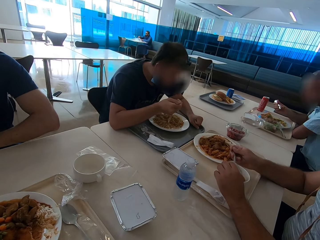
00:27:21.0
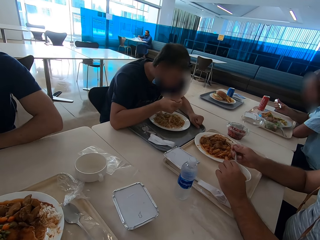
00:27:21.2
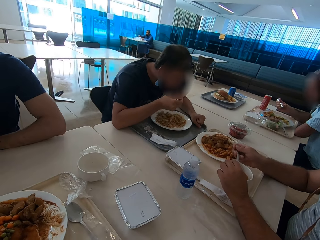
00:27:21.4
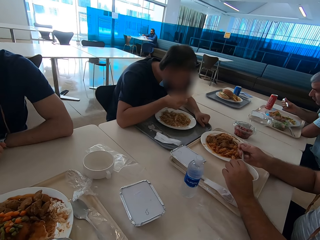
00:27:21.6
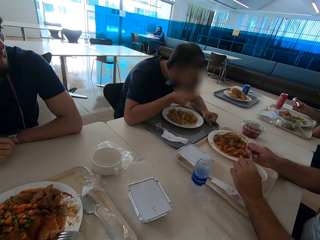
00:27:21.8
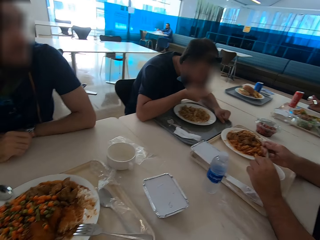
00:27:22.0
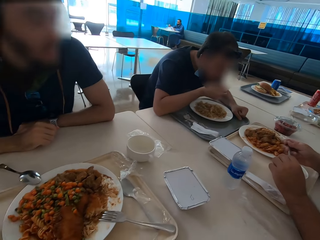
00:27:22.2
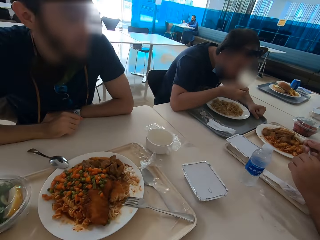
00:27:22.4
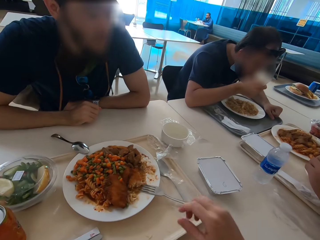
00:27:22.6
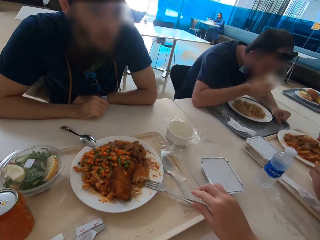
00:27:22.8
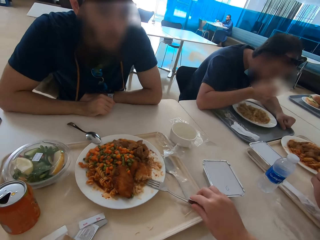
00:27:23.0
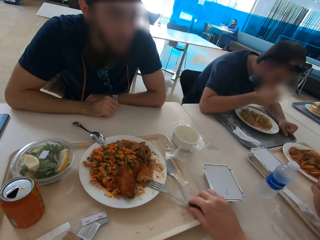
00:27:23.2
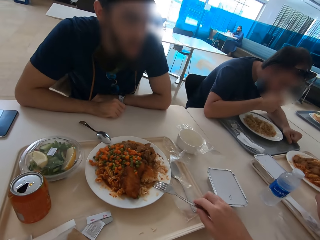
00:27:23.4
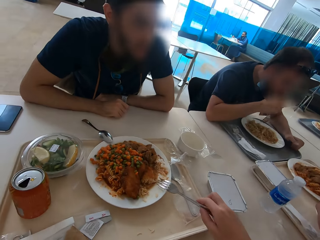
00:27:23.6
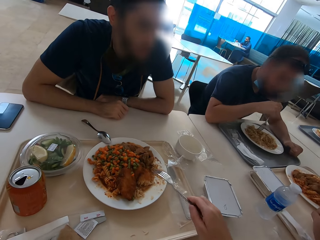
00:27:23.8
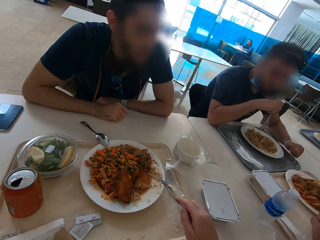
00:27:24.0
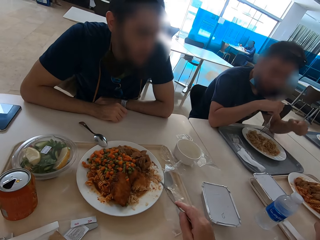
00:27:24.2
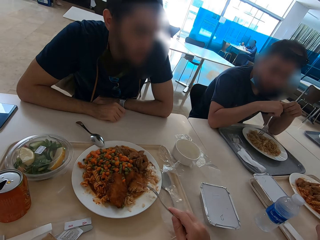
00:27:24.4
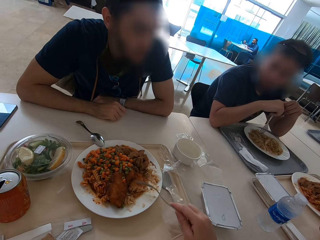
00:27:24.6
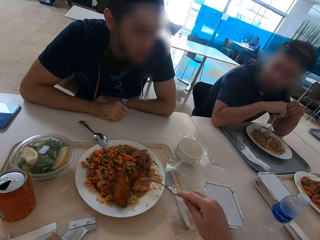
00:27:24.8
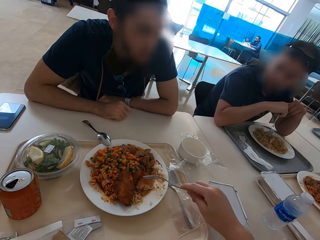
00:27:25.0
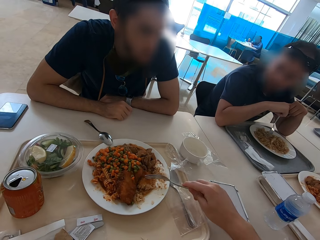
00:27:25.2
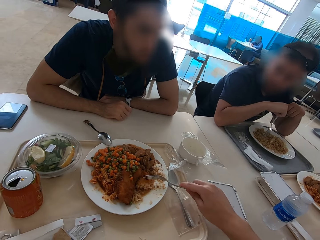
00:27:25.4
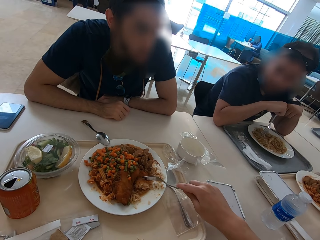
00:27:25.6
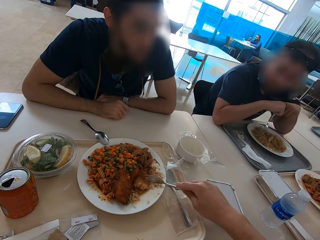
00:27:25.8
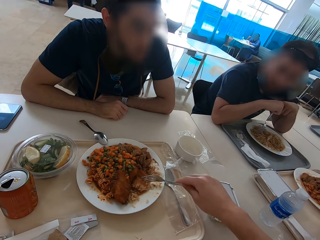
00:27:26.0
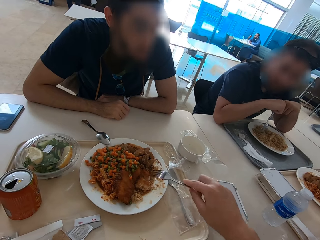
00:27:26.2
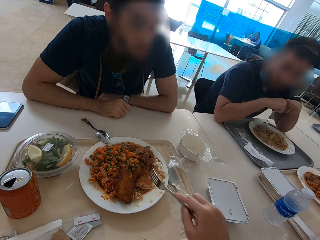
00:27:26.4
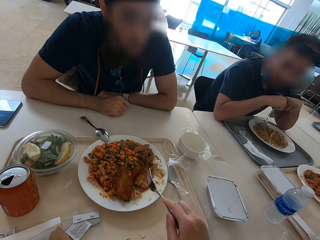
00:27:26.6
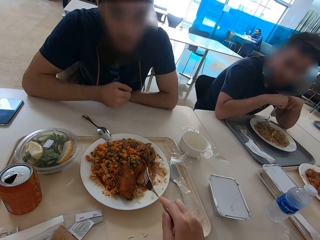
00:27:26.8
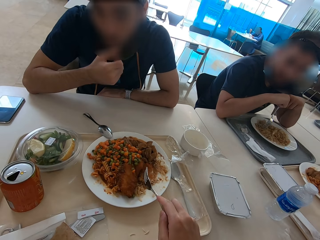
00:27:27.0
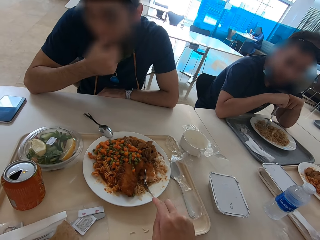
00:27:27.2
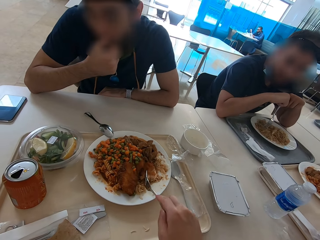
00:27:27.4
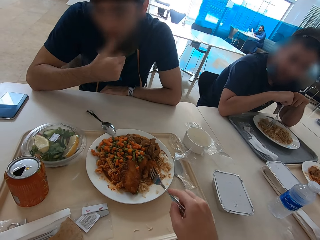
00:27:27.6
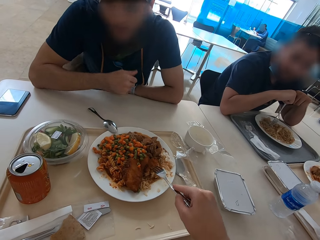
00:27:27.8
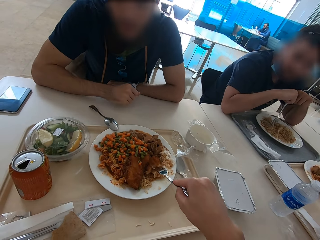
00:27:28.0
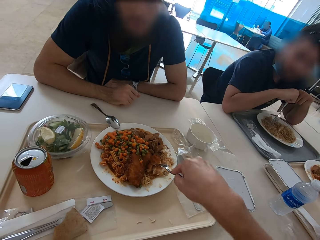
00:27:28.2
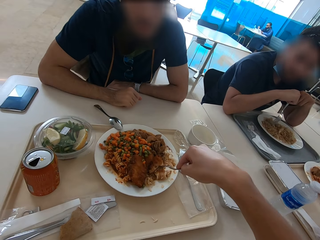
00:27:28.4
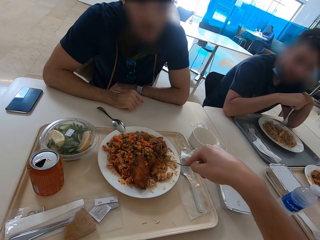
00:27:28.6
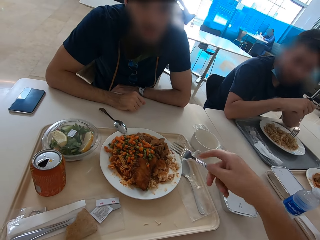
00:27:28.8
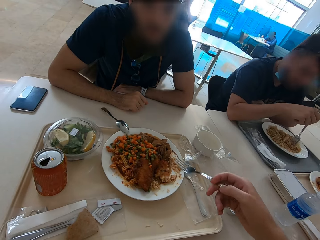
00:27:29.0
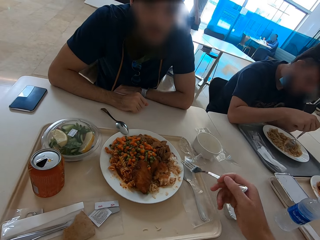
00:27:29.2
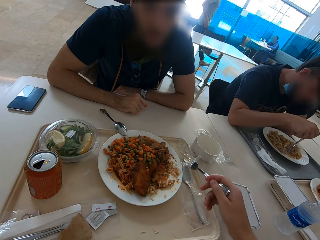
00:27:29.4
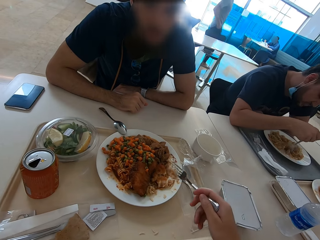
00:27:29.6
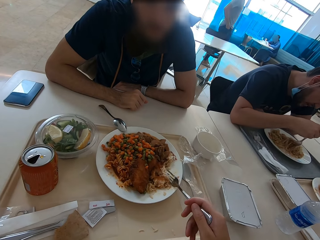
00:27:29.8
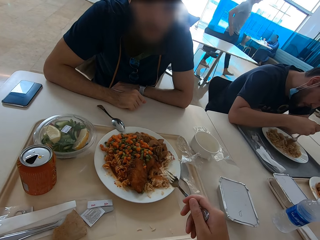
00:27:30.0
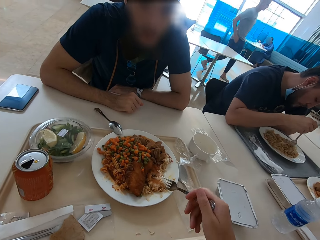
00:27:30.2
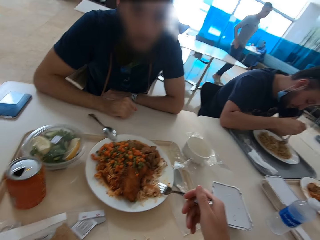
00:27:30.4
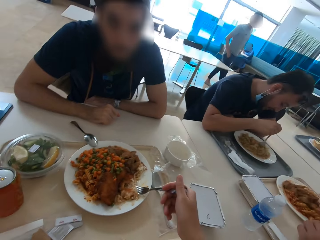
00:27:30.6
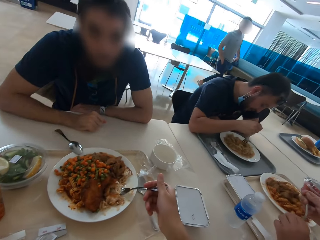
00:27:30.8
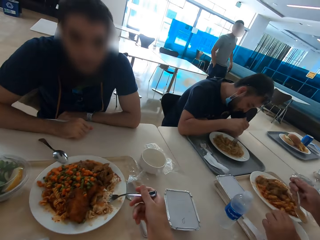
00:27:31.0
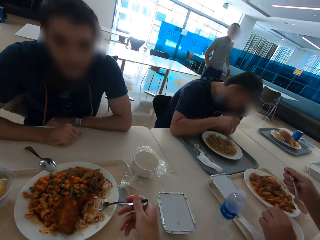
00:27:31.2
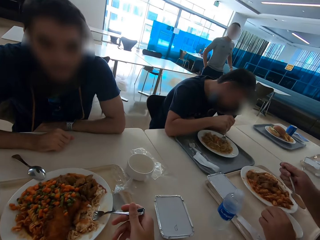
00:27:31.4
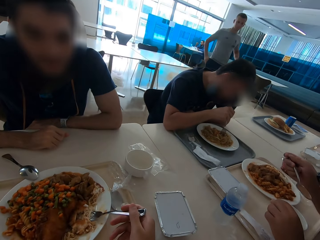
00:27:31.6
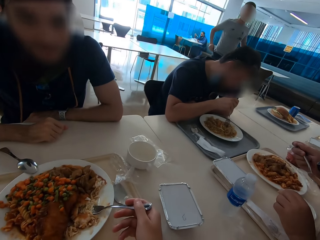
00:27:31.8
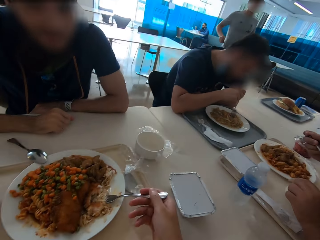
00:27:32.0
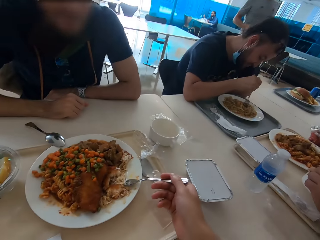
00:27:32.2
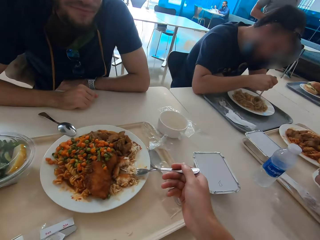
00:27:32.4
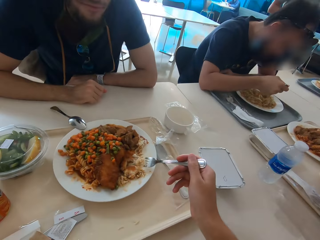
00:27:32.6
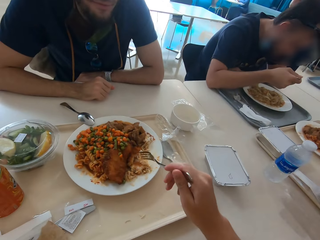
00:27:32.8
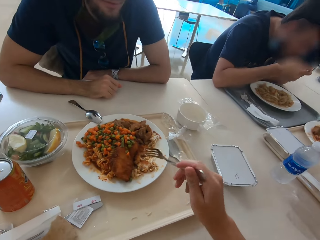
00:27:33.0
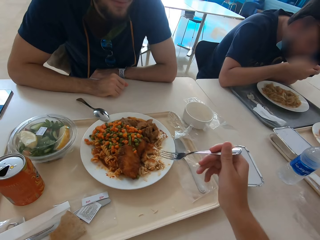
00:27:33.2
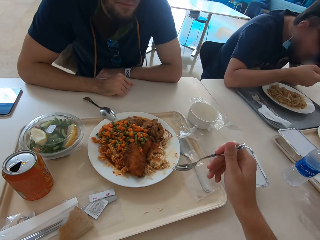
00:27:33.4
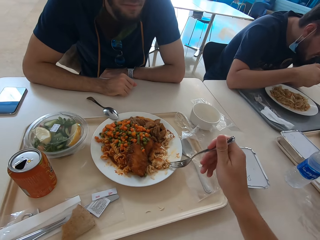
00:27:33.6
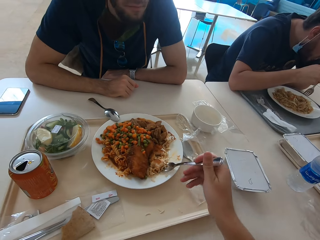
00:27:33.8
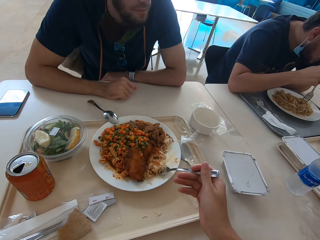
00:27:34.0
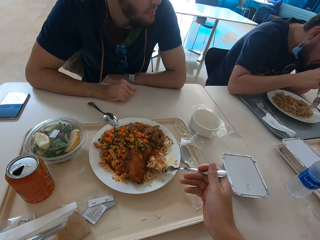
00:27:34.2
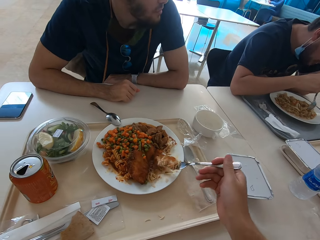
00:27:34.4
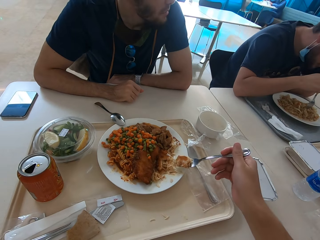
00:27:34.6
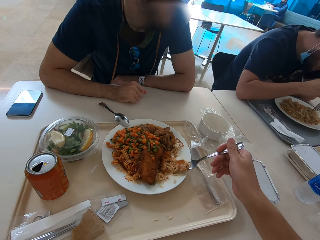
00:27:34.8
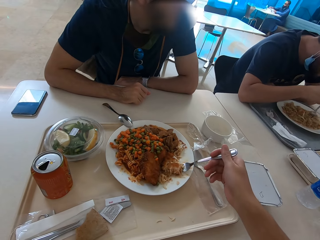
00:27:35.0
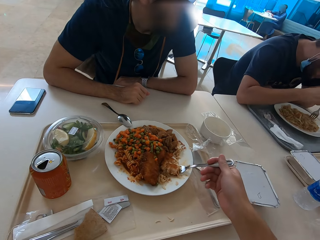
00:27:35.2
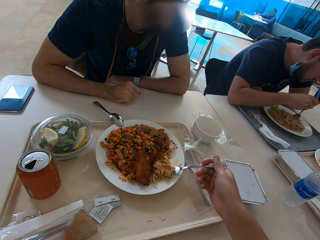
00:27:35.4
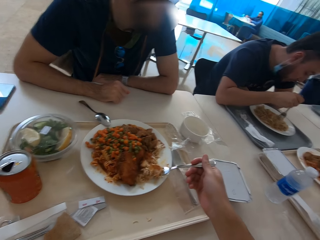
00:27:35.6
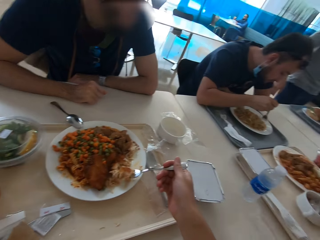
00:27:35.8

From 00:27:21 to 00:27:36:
The camera wearer looks at a person. They pick up a fork and eat. A man touches his face. Another man walks. The camera wearer scoops food with the fork.

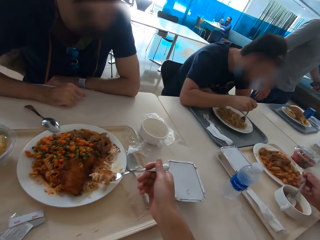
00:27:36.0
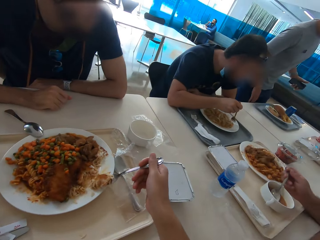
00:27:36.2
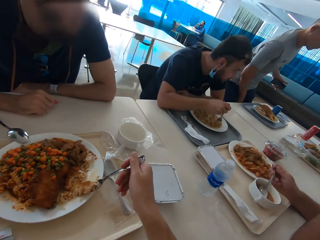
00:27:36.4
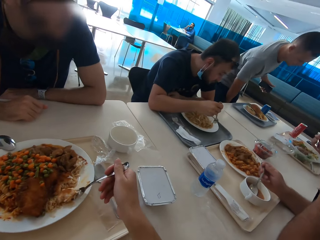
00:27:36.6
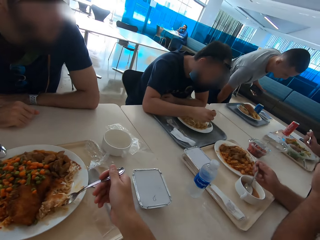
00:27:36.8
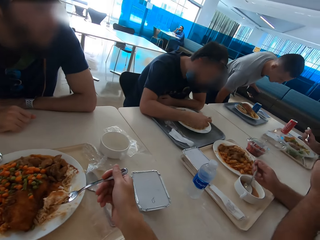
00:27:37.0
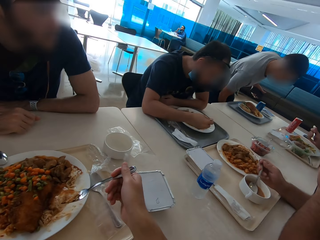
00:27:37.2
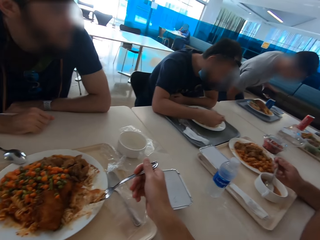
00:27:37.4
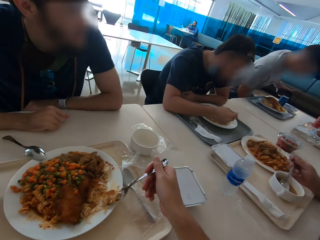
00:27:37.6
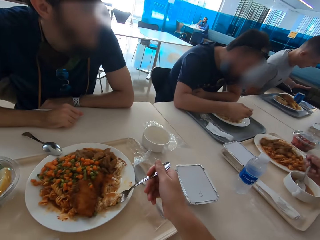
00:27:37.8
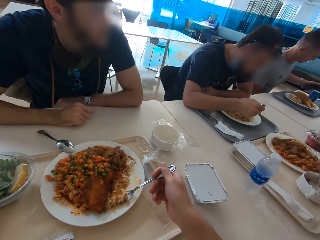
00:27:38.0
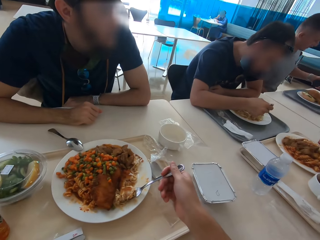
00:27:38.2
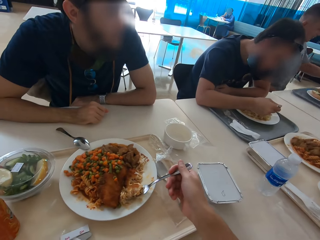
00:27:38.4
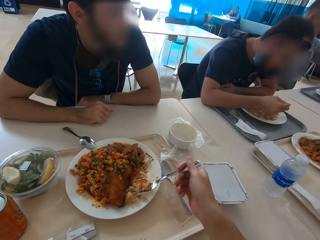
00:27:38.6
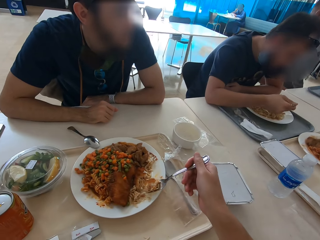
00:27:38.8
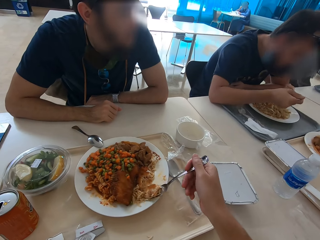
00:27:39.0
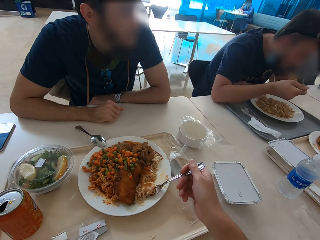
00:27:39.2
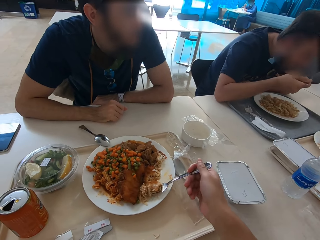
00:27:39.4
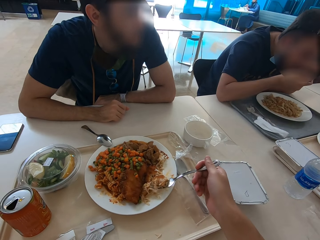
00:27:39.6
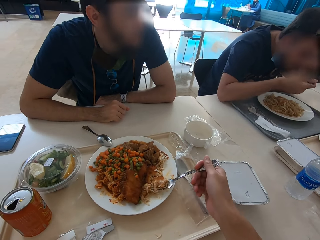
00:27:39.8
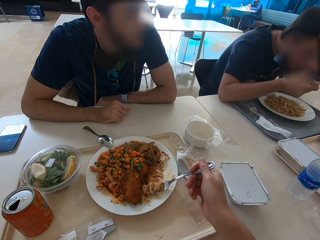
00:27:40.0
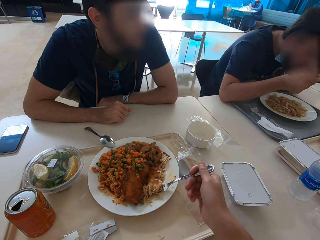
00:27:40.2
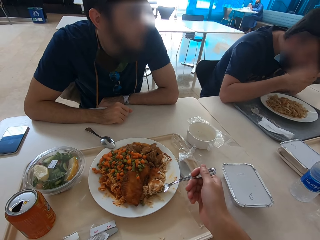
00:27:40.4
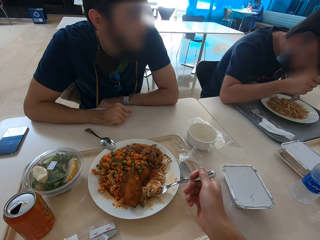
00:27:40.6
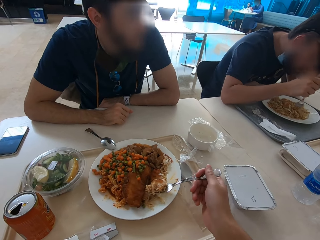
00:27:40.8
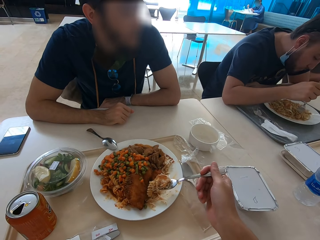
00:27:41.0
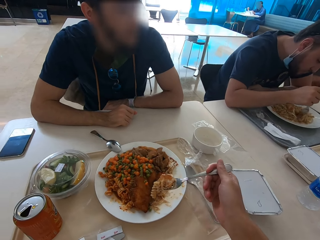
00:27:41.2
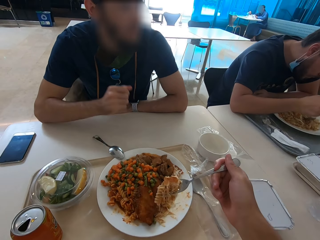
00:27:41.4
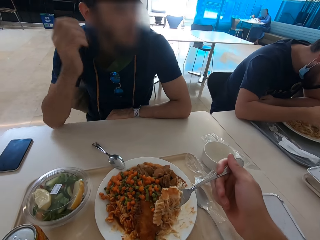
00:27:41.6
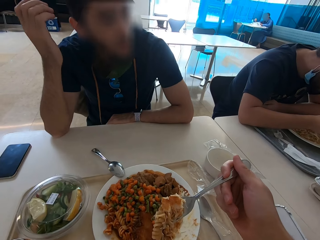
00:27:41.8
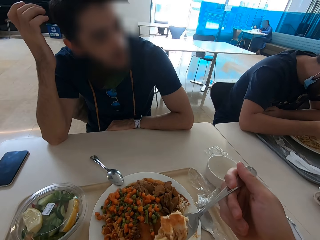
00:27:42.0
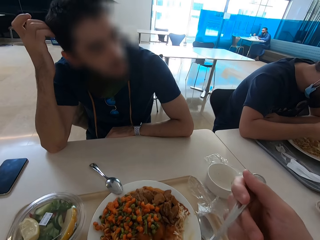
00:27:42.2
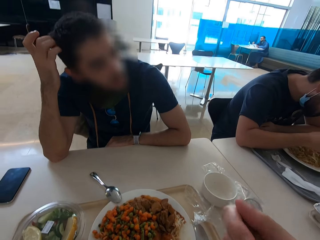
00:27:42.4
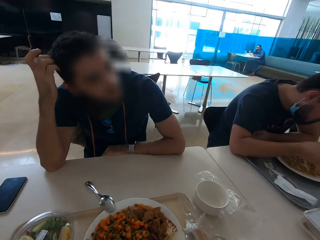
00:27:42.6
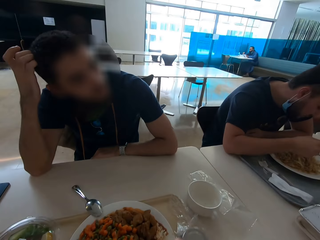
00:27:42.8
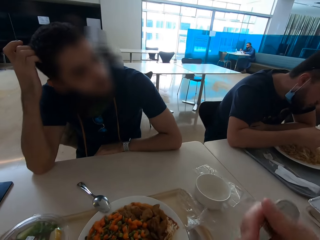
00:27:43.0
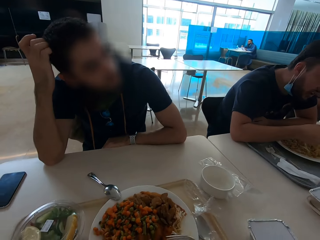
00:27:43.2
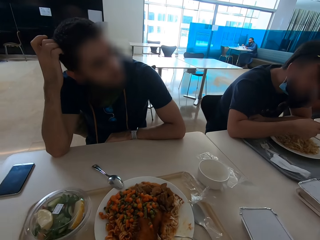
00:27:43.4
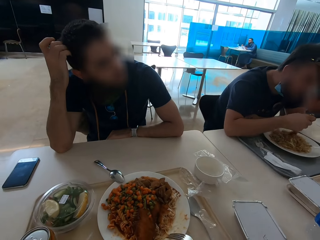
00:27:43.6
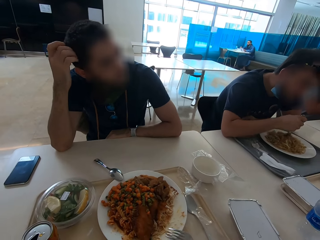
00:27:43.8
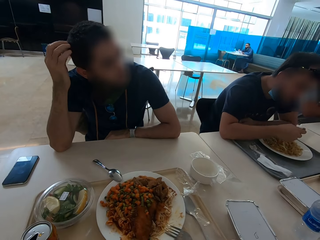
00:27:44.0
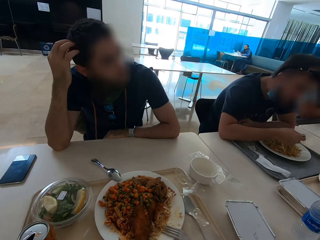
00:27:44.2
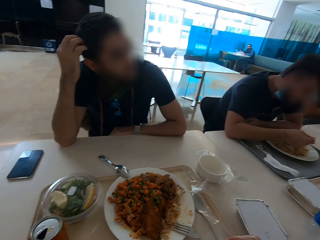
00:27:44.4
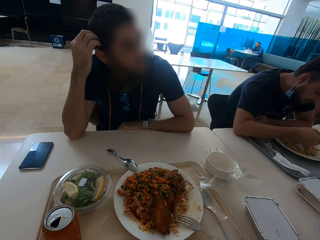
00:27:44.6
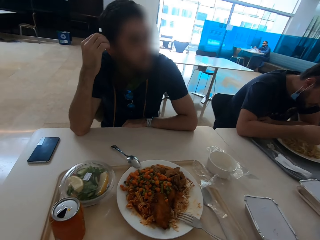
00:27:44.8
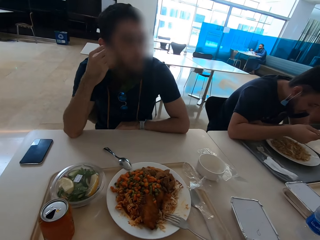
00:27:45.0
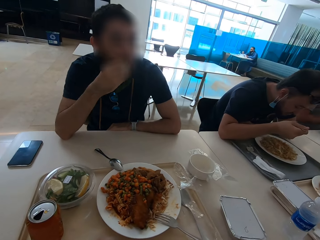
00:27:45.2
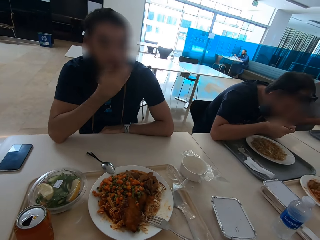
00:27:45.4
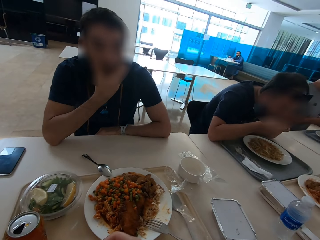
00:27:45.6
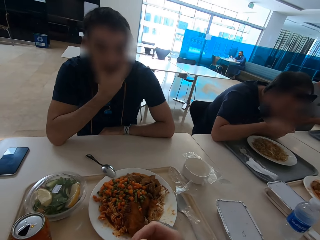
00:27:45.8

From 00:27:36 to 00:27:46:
A man sits. The camera wearer eats. Another man scratches his head. The camera wearer puts the fork on the plate. They look at a person.
